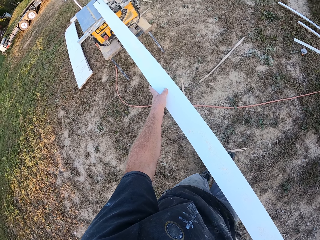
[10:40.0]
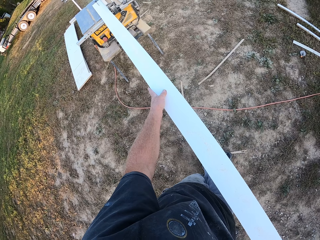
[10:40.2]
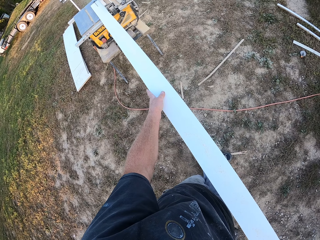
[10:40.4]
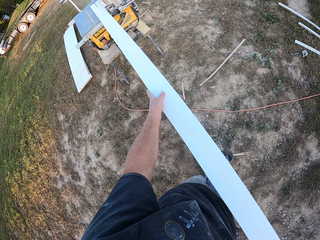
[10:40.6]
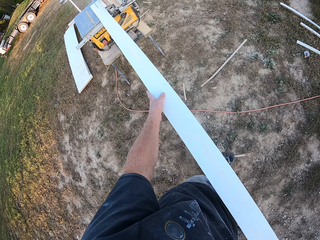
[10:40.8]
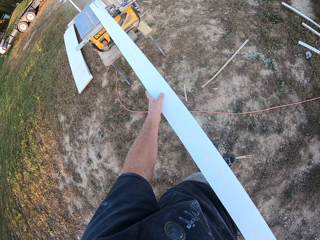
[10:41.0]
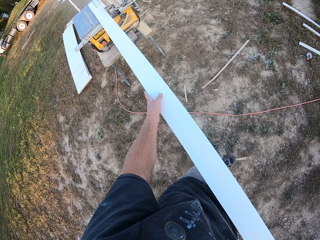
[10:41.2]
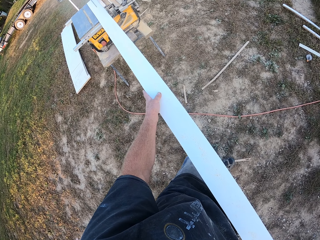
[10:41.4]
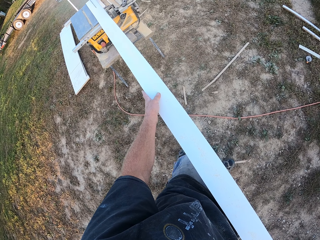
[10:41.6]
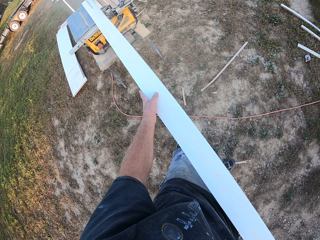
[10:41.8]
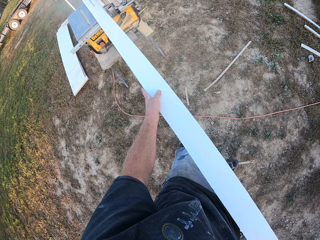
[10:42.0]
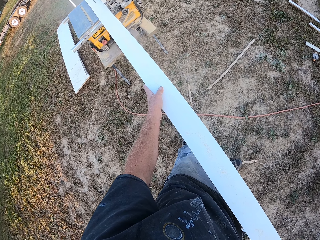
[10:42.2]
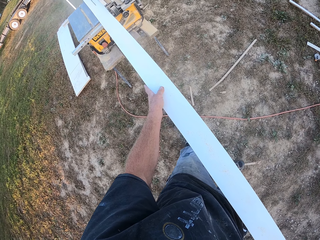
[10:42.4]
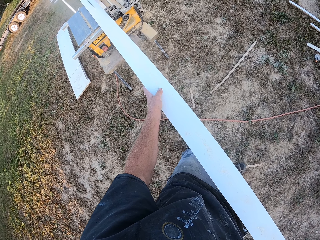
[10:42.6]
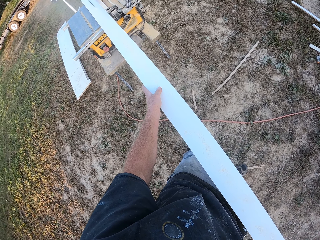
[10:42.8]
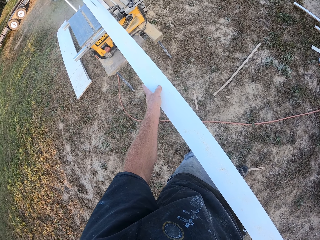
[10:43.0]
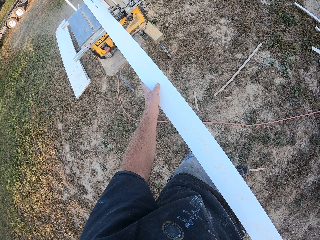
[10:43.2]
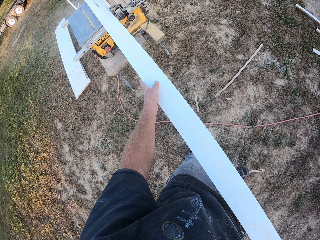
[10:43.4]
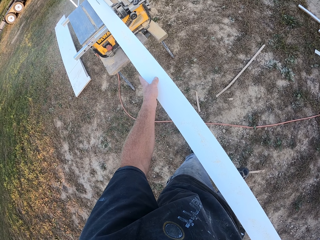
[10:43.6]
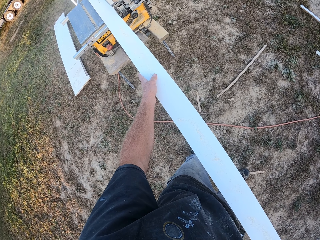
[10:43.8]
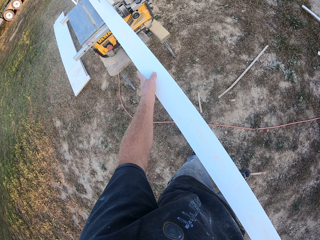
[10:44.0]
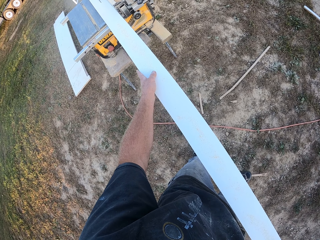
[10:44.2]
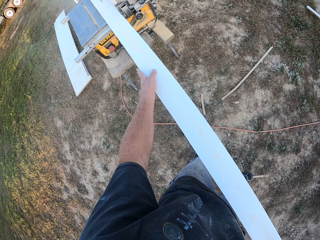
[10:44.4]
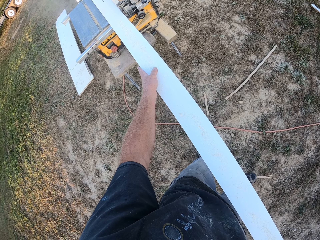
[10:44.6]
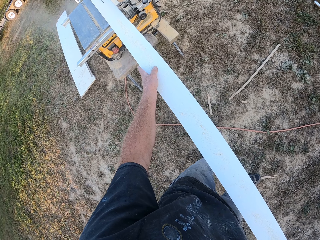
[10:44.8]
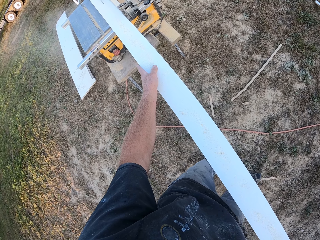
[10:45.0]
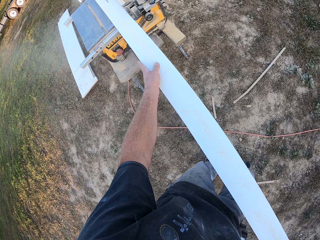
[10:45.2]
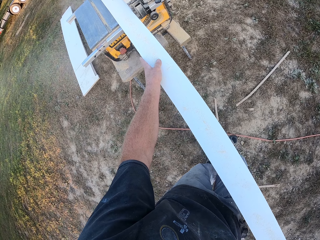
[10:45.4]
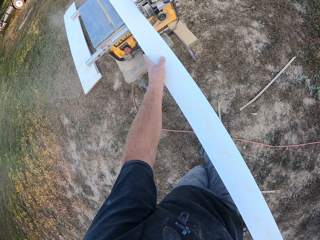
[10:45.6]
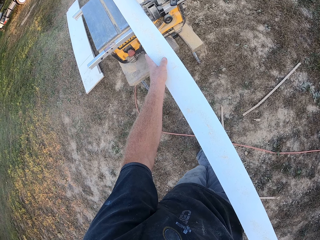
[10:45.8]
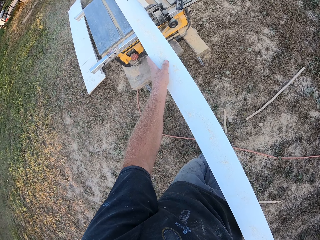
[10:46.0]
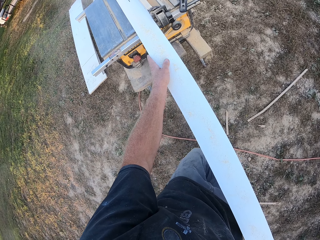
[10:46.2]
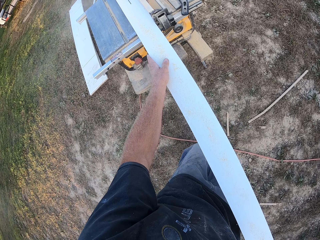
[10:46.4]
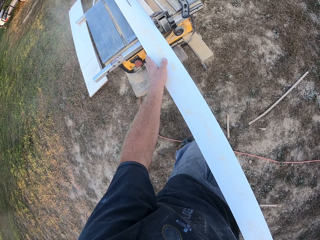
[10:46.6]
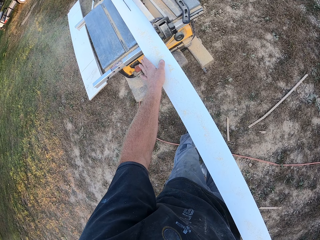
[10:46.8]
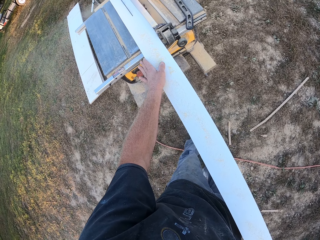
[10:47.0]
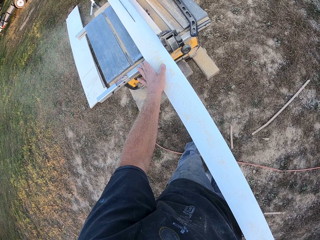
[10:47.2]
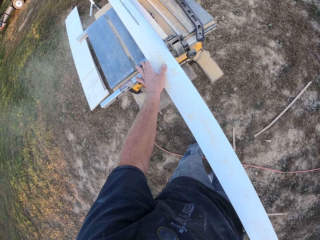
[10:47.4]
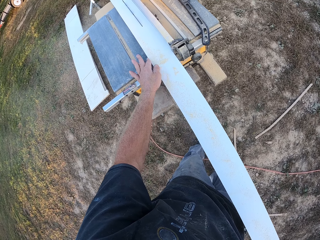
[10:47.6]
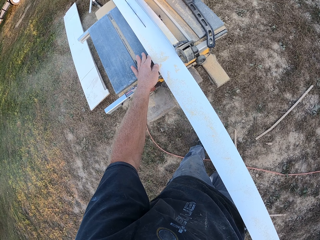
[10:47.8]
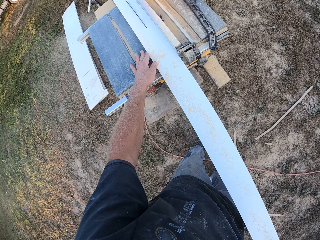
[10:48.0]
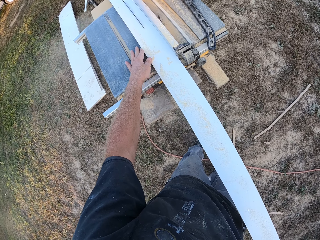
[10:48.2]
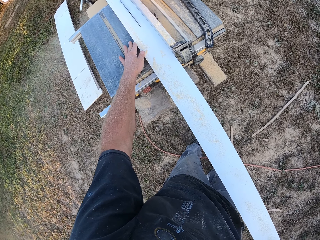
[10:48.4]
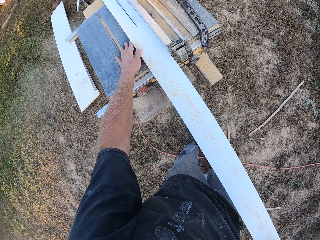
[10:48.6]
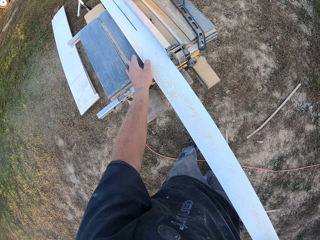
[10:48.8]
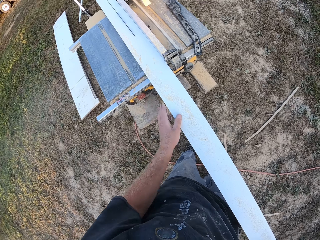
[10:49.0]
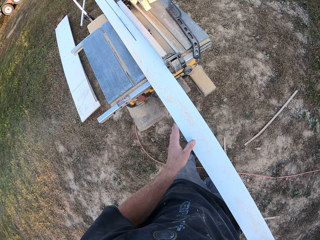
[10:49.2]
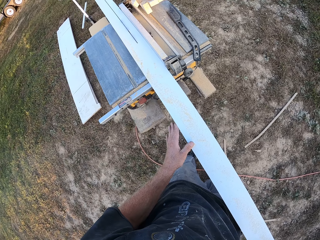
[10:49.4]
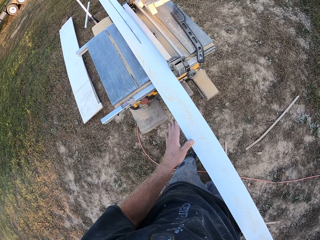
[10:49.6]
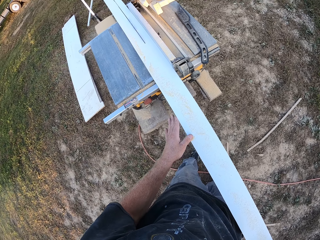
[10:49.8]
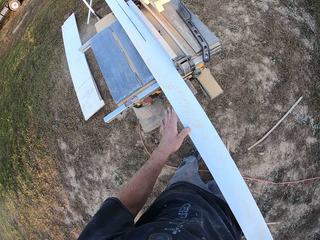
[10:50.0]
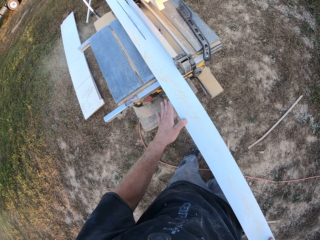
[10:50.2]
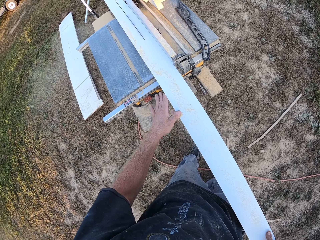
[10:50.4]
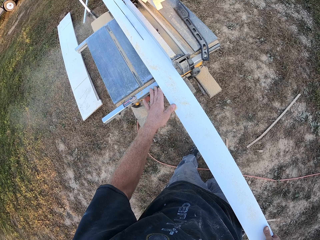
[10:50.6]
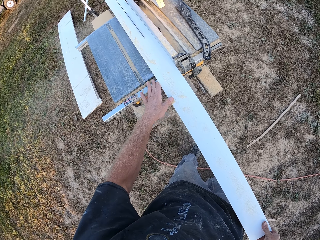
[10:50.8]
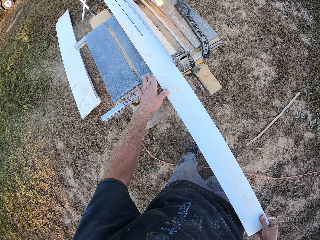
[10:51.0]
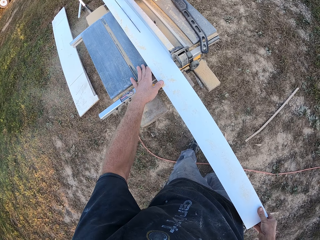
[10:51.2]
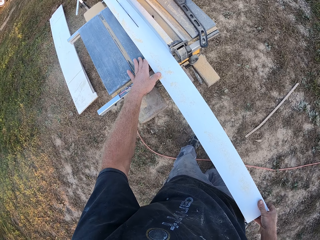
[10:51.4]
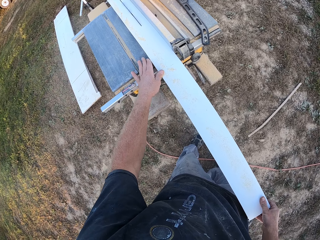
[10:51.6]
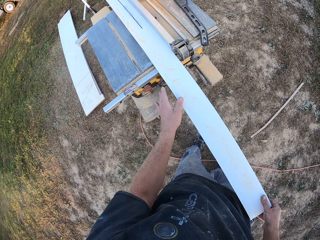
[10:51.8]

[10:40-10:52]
The camera wearer moves towards the table saw.

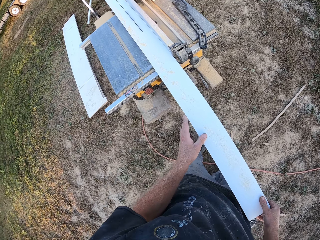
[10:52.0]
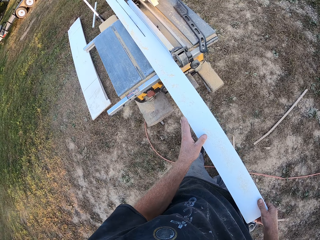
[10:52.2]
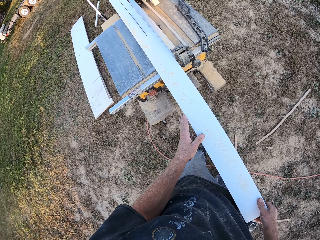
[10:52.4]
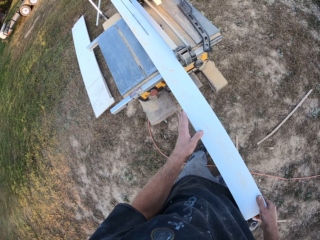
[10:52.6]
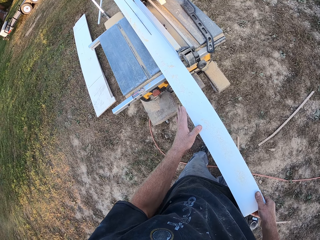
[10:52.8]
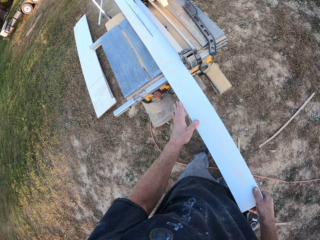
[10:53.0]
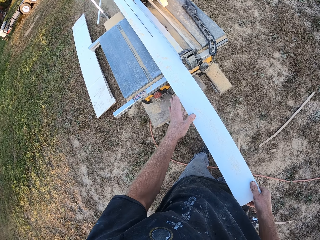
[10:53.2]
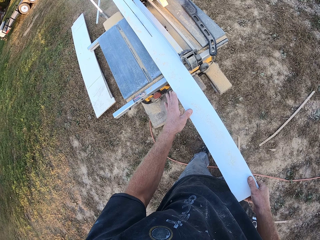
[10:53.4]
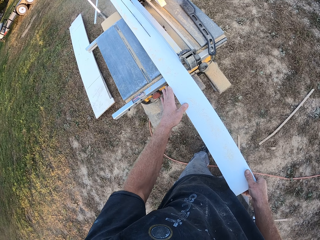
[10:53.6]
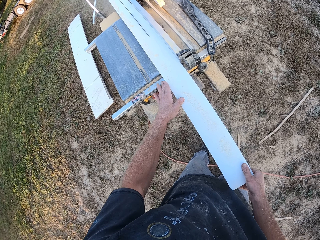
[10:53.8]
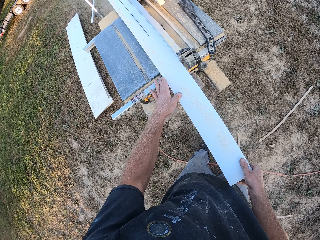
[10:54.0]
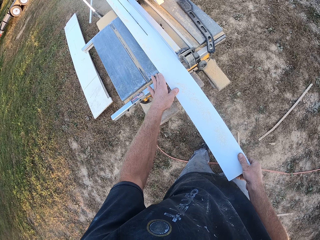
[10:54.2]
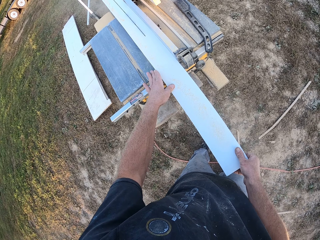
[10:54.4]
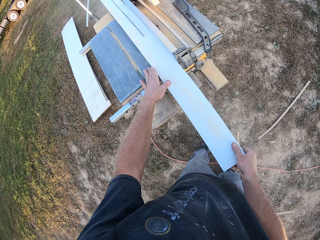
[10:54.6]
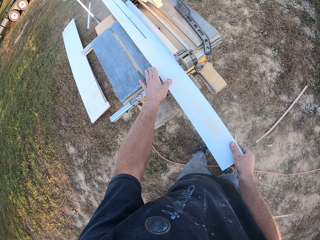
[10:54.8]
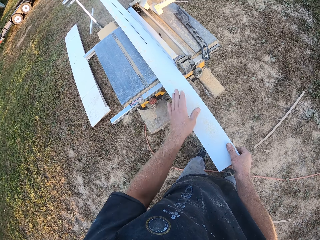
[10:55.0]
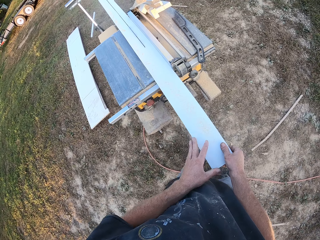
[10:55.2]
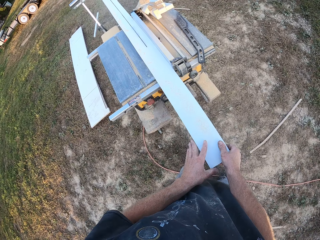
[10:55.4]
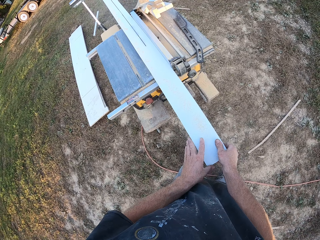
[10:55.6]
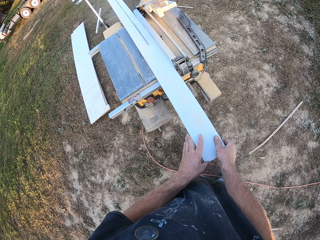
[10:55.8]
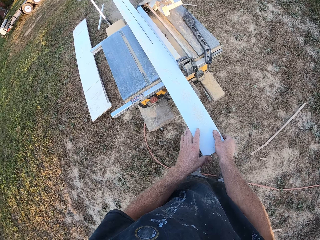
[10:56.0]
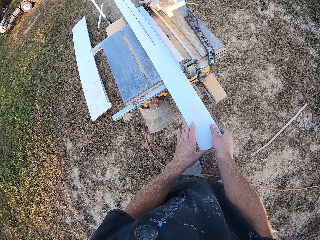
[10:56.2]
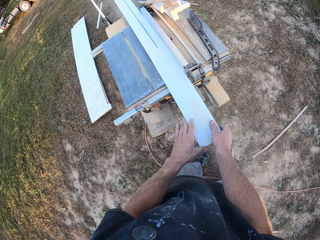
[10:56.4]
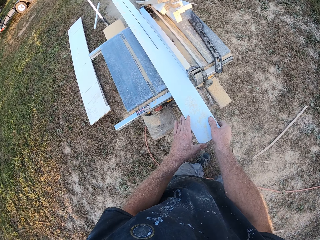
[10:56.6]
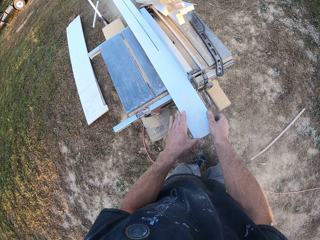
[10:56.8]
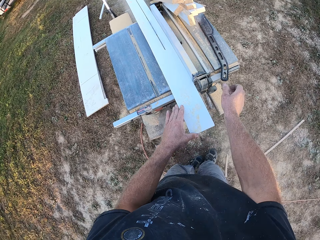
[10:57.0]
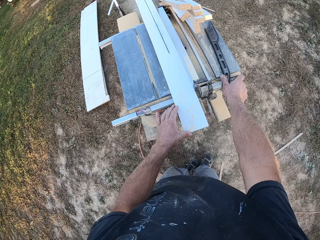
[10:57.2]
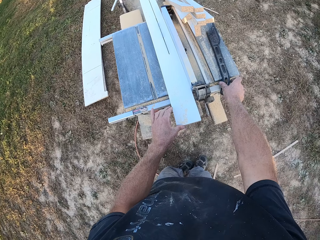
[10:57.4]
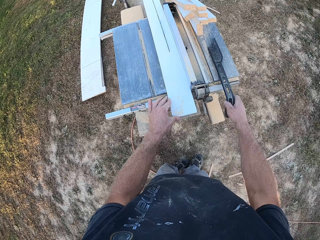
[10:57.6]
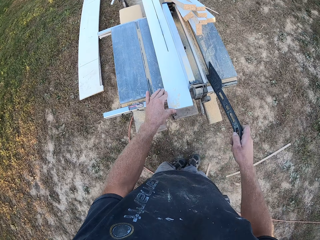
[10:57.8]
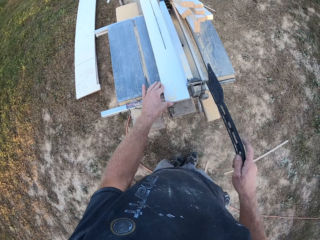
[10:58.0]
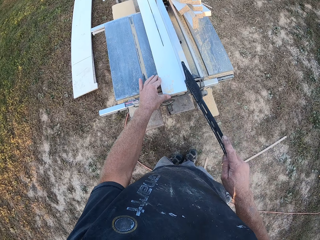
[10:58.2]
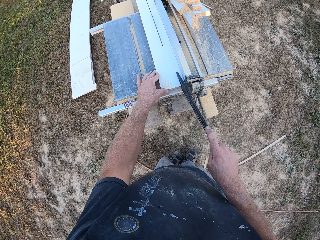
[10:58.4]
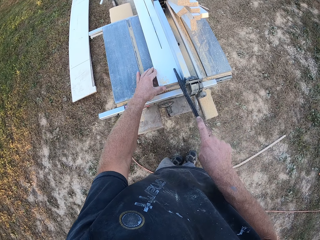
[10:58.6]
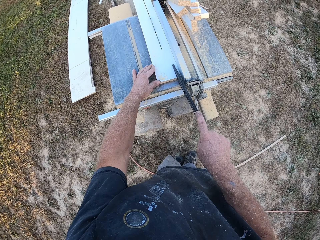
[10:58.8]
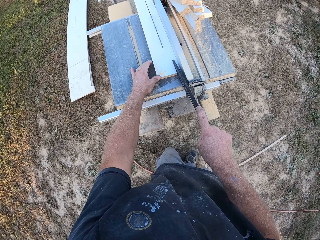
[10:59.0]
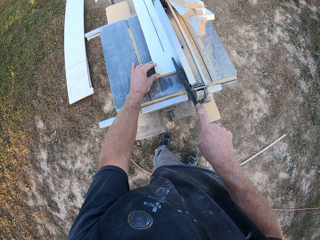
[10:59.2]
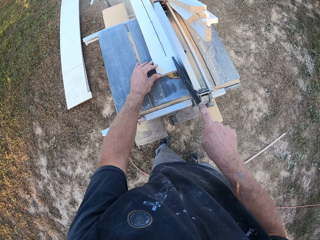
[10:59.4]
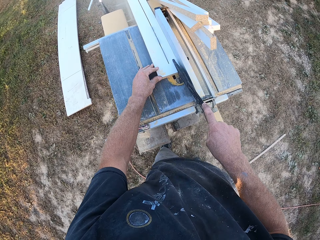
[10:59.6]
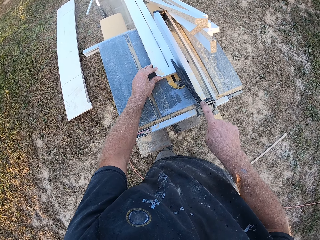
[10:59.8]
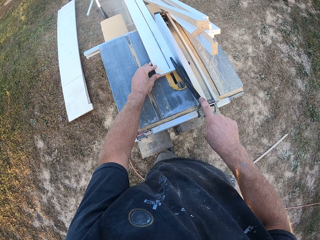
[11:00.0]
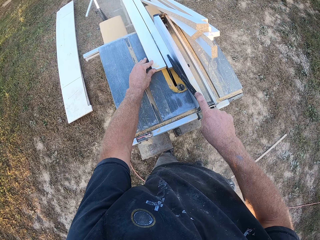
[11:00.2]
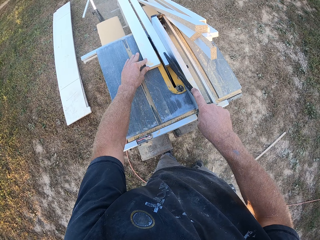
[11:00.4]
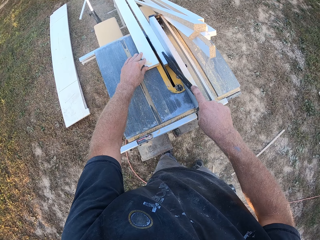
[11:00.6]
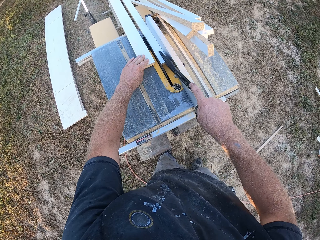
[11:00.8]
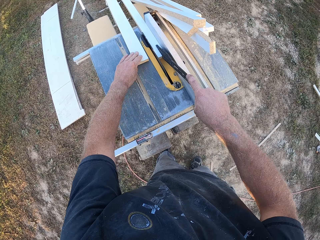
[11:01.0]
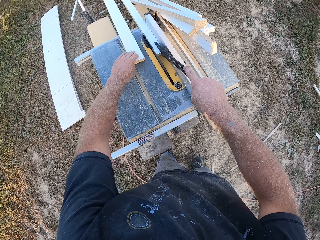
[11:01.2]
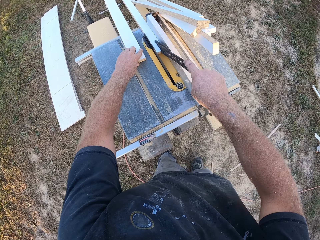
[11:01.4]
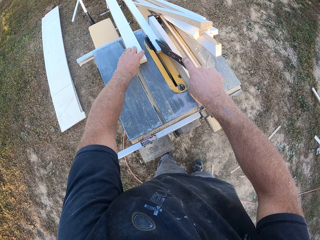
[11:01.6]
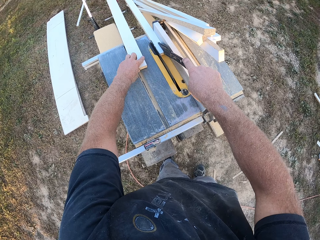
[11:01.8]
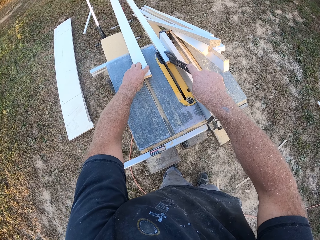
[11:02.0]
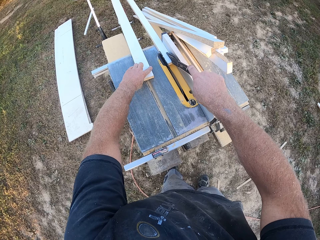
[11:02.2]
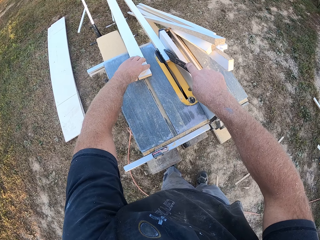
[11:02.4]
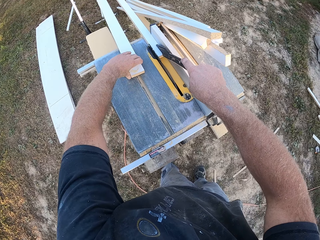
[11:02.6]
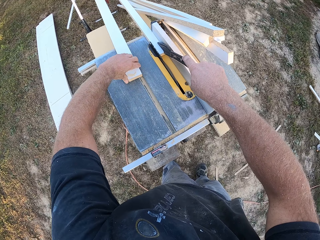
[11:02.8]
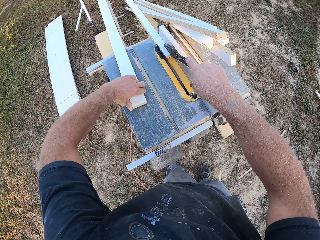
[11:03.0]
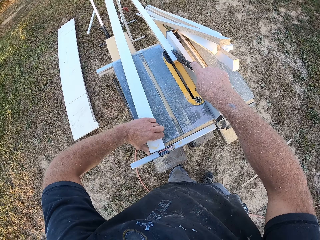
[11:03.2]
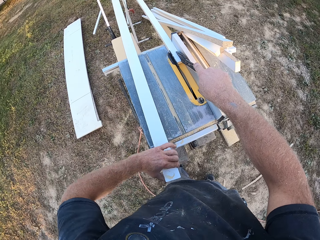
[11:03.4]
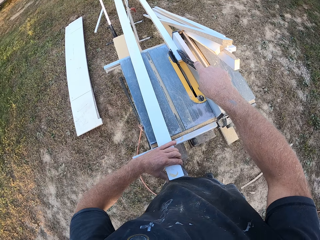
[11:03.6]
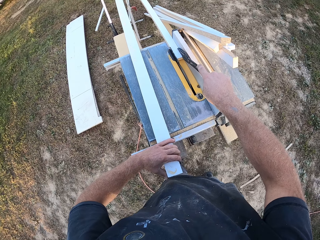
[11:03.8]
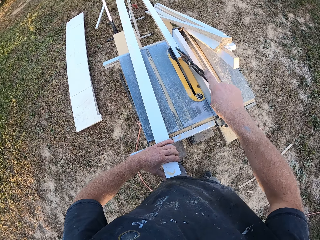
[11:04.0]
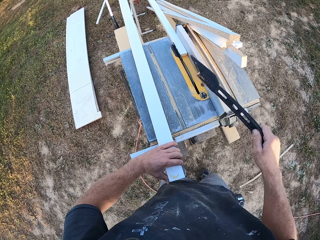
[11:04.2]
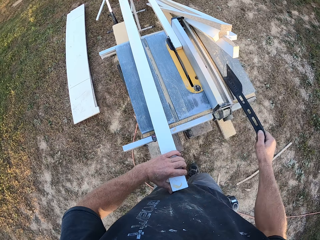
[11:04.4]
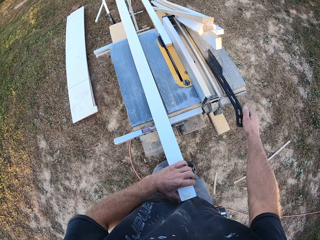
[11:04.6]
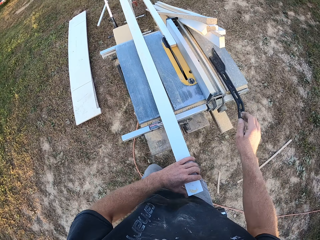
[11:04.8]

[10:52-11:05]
The camera wearer takes a push stick. They push the board using the push stick. They take a piece of the board.
